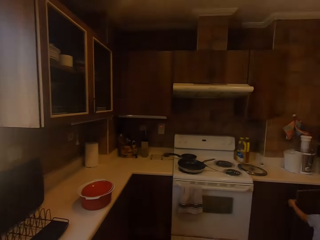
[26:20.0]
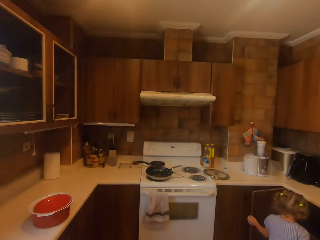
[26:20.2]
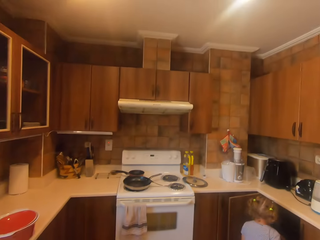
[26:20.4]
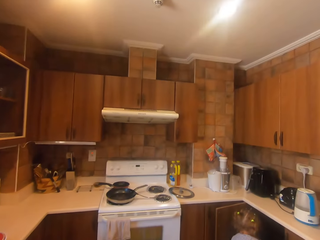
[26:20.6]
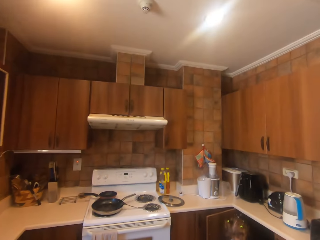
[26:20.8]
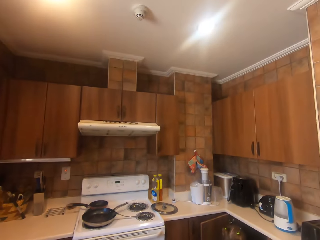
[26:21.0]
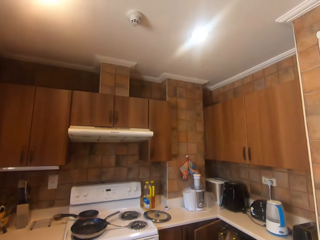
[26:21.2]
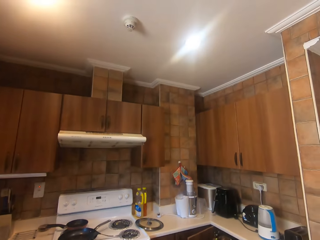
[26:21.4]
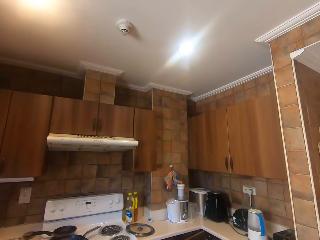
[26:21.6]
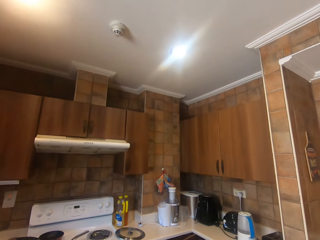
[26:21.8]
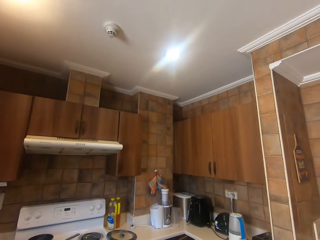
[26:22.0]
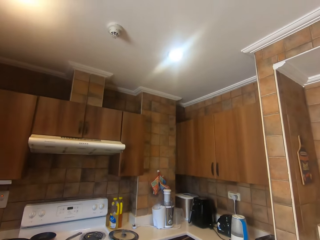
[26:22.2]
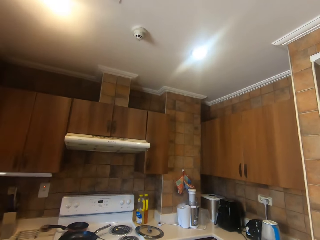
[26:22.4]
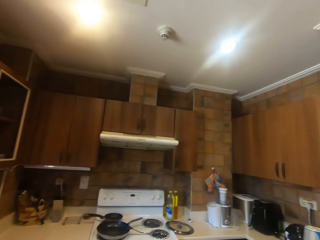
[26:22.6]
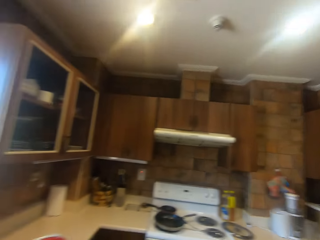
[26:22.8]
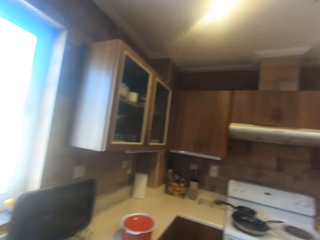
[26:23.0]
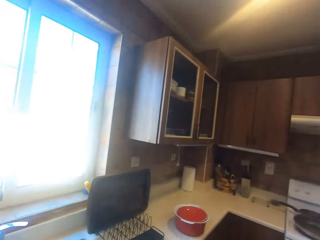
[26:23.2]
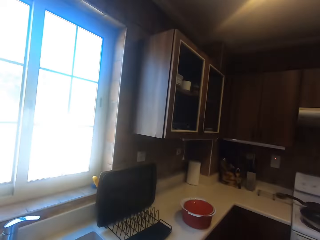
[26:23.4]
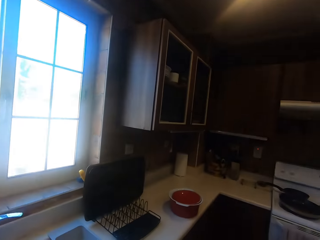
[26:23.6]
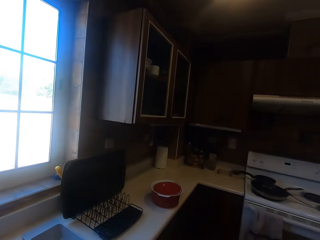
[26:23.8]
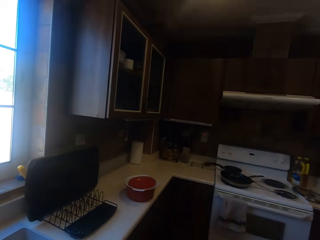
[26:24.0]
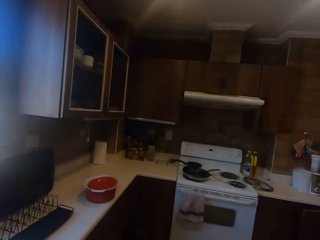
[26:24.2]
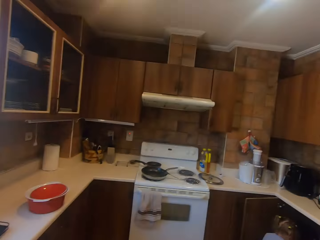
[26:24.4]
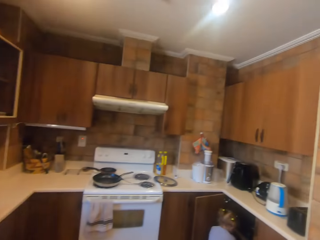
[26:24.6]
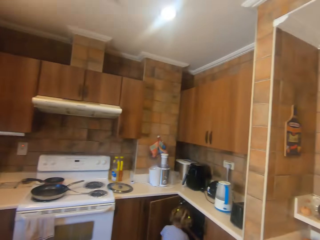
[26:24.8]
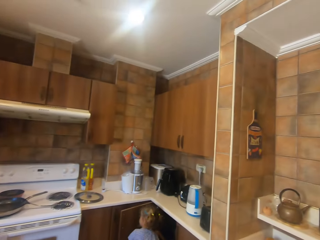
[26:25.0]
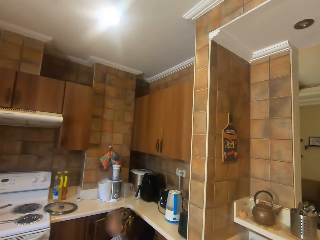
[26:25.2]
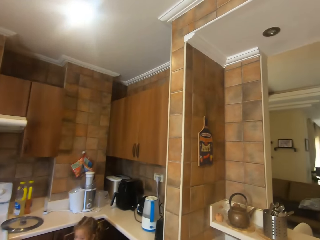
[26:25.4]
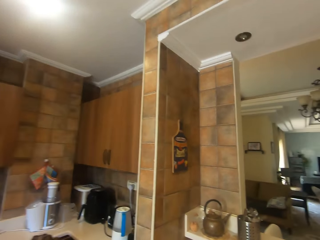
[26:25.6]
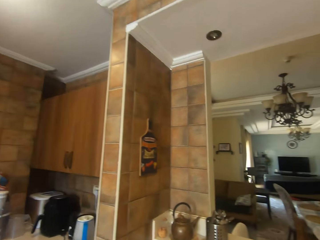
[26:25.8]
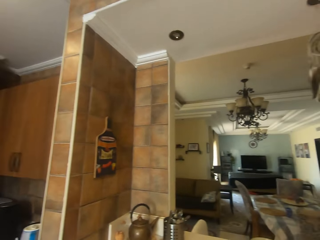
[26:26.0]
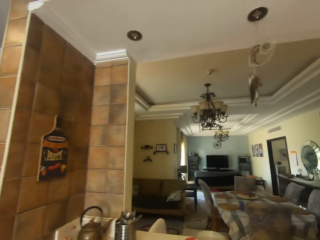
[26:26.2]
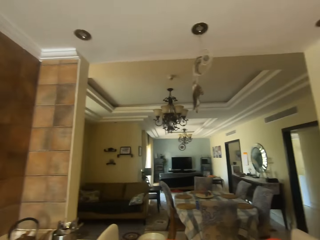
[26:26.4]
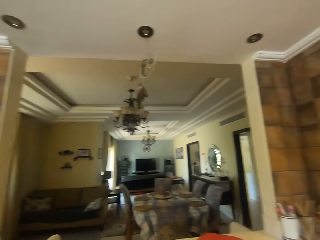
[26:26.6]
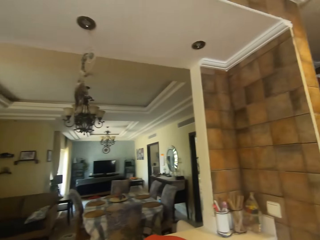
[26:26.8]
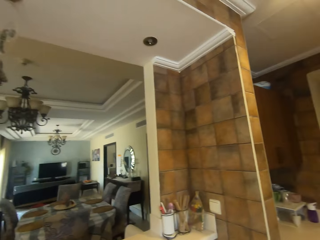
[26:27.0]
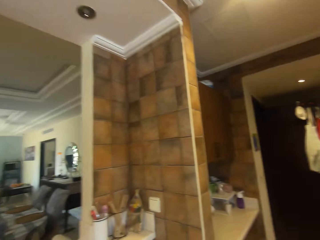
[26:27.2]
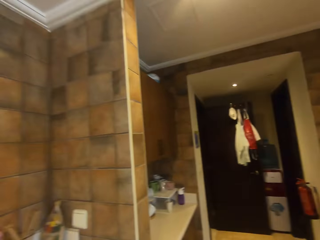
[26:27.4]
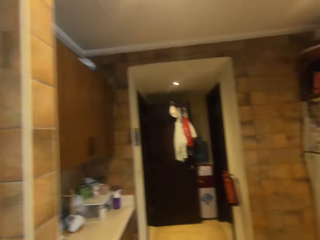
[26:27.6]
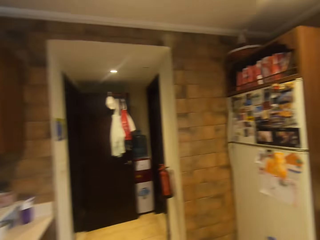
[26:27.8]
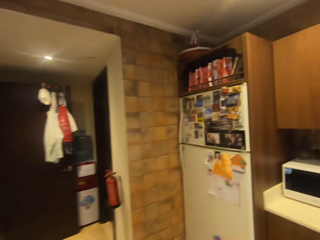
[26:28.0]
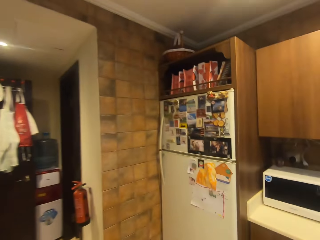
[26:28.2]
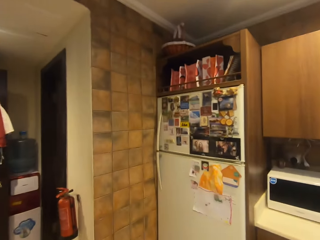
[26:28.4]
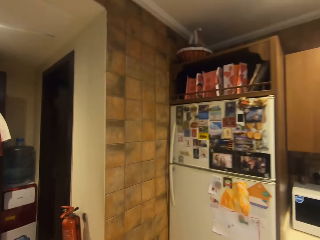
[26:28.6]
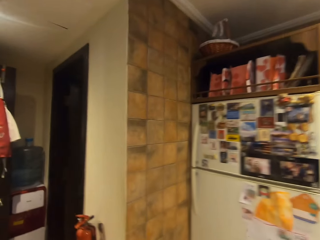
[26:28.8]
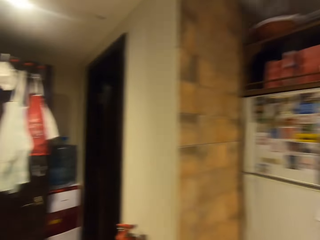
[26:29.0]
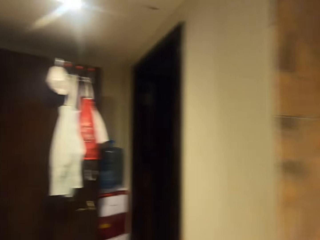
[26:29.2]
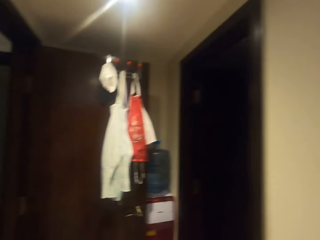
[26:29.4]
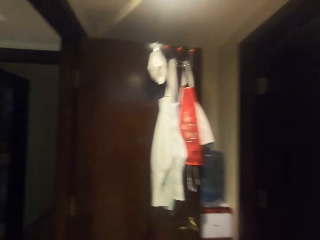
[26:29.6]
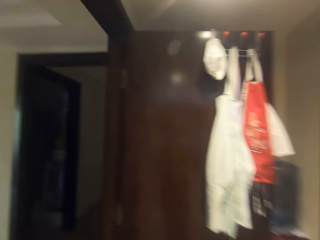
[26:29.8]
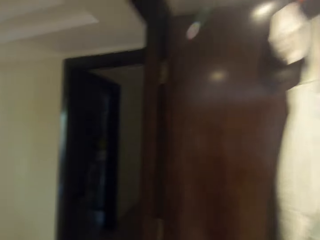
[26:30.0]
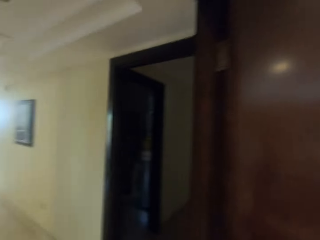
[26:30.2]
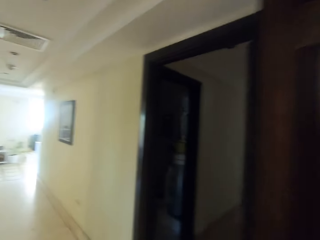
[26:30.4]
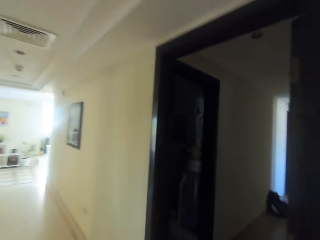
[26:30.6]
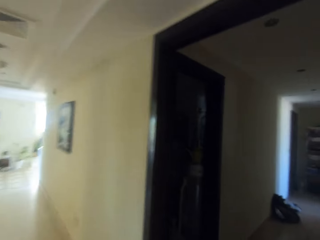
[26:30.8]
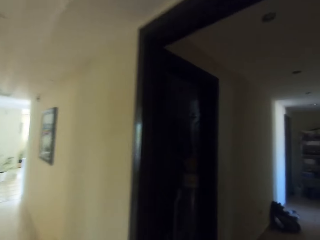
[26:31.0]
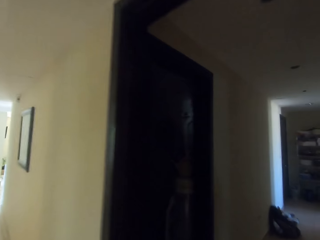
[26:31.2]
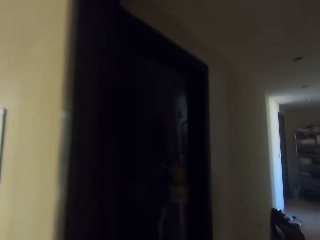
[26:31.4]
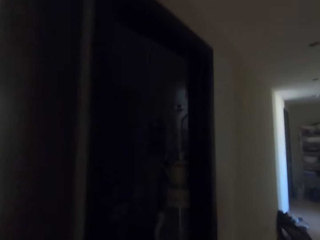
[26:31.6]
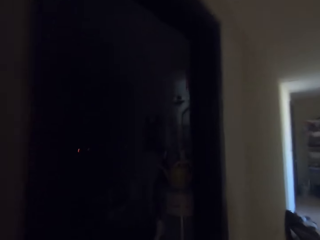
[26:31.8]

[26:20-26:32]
The camera wearer turns around. They converse with a man. The man arranges utensils inside the cabinet. A girl holds something in the cabinet. The camera wearer looks around the kitchen and converses with the man. The girl turns around. The camera wearer walks around. They converse with the man again and exit the kitchen.

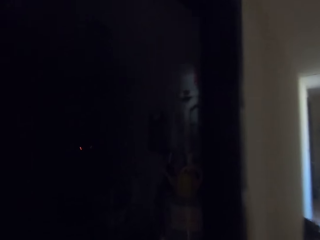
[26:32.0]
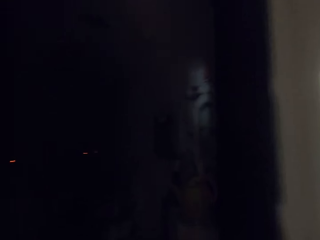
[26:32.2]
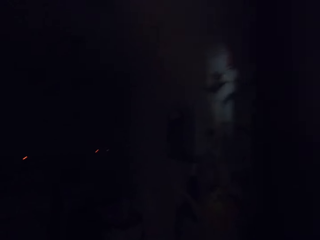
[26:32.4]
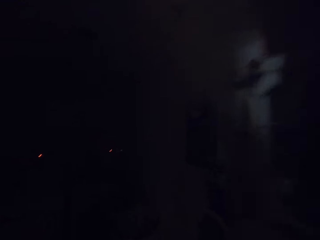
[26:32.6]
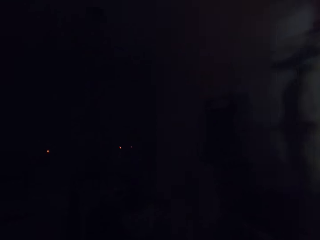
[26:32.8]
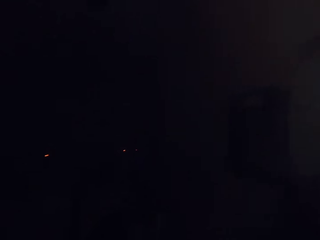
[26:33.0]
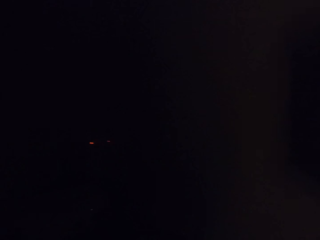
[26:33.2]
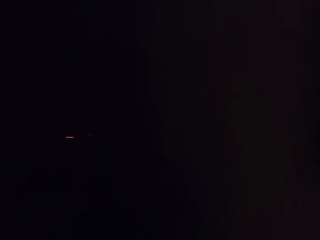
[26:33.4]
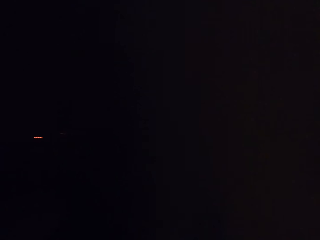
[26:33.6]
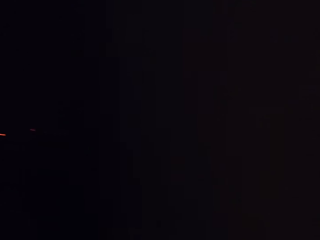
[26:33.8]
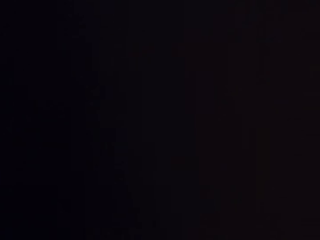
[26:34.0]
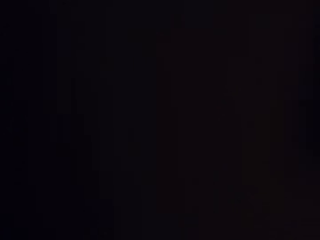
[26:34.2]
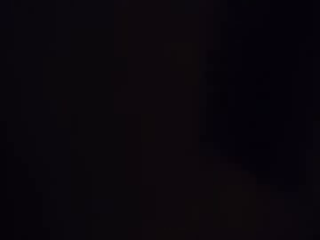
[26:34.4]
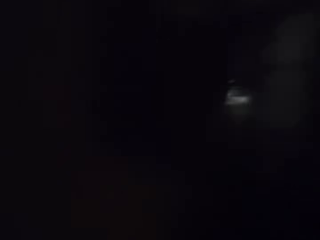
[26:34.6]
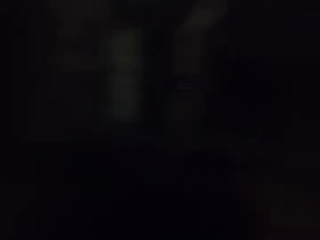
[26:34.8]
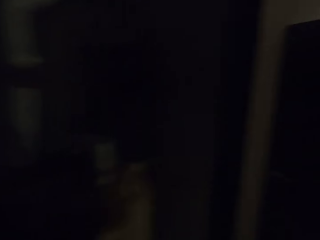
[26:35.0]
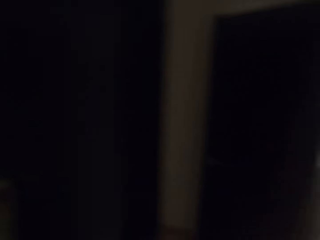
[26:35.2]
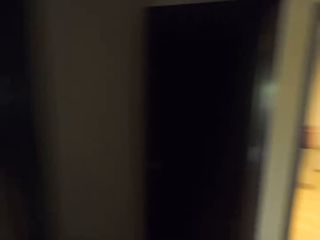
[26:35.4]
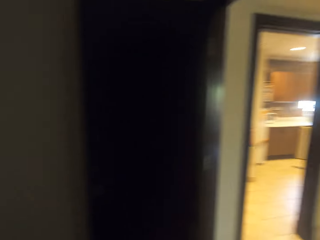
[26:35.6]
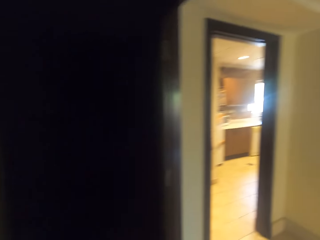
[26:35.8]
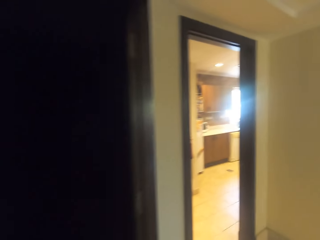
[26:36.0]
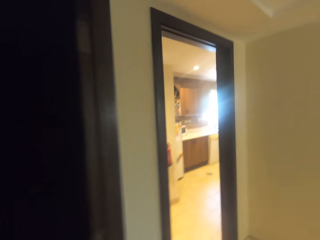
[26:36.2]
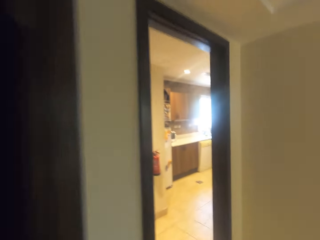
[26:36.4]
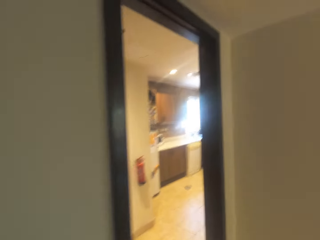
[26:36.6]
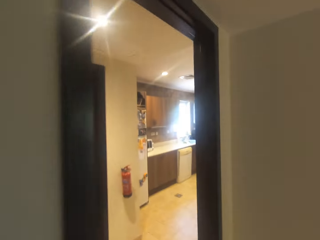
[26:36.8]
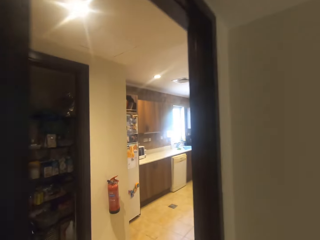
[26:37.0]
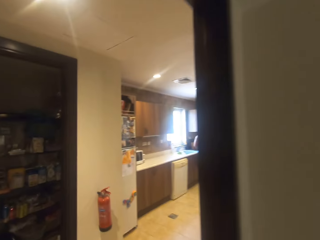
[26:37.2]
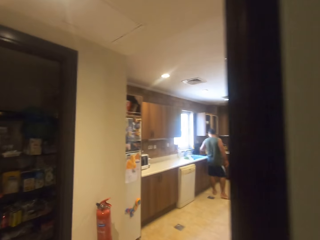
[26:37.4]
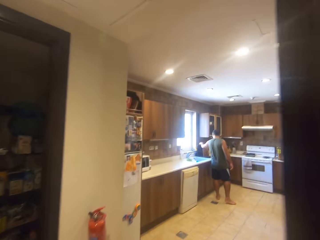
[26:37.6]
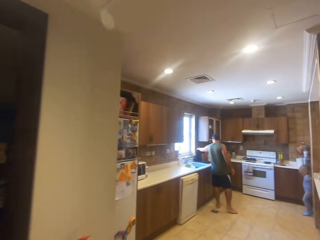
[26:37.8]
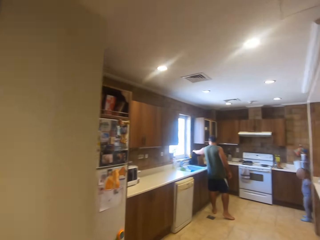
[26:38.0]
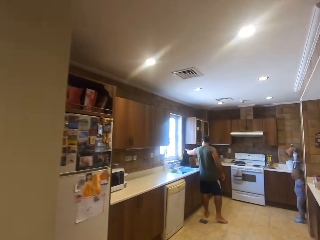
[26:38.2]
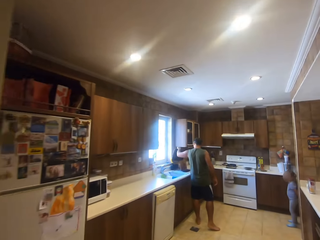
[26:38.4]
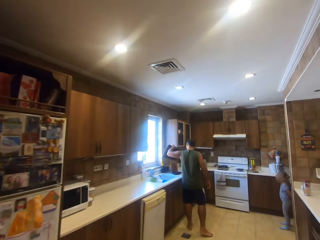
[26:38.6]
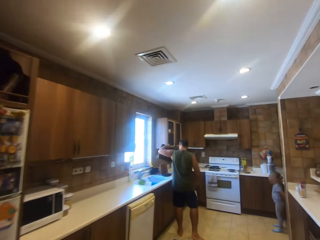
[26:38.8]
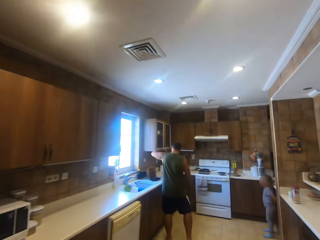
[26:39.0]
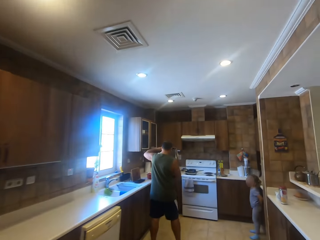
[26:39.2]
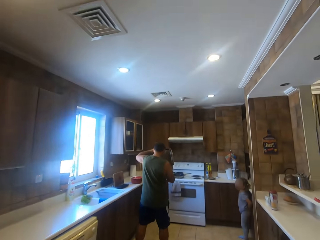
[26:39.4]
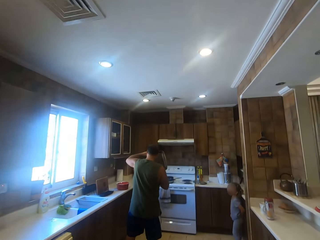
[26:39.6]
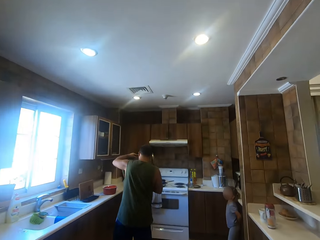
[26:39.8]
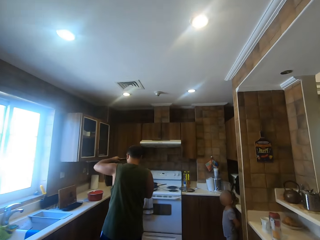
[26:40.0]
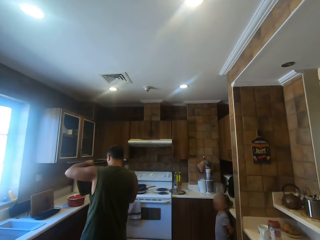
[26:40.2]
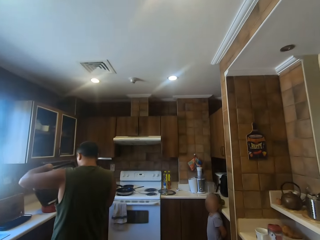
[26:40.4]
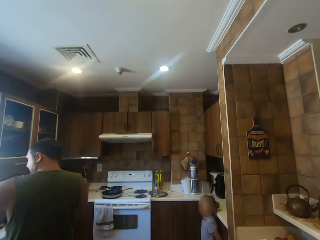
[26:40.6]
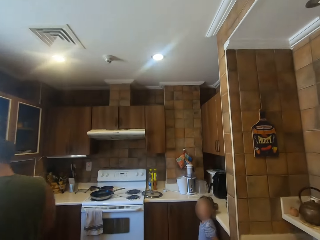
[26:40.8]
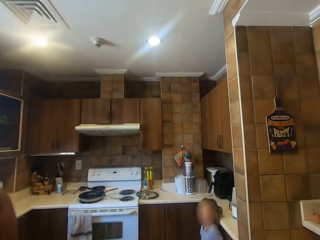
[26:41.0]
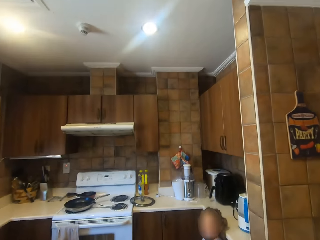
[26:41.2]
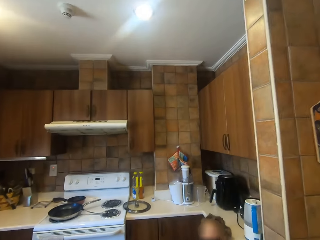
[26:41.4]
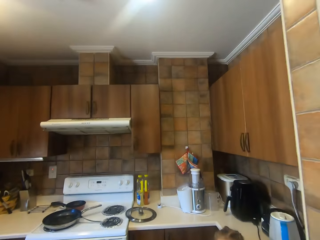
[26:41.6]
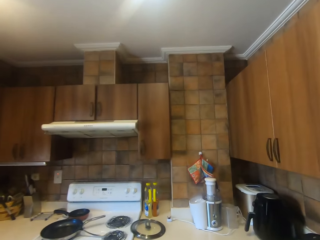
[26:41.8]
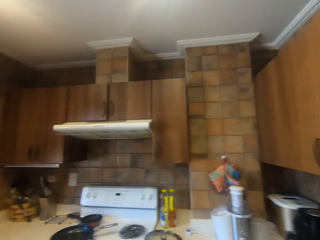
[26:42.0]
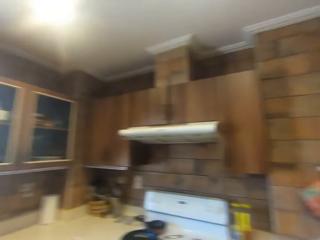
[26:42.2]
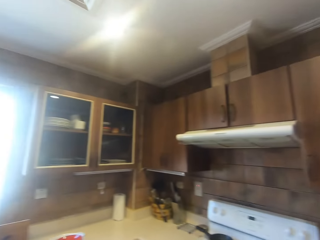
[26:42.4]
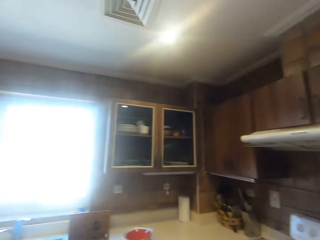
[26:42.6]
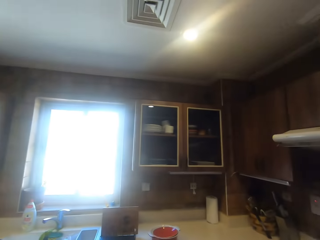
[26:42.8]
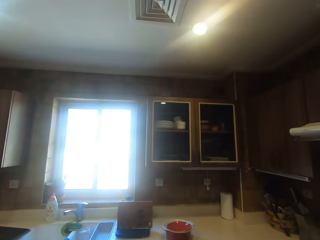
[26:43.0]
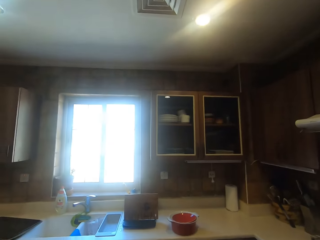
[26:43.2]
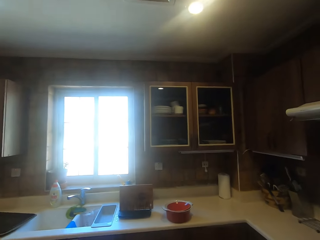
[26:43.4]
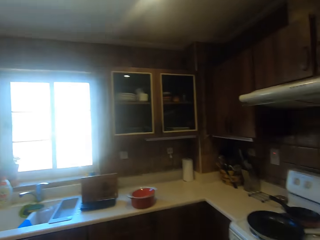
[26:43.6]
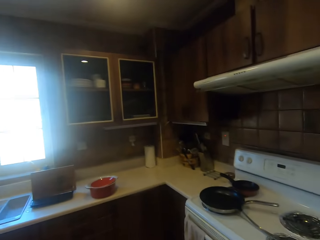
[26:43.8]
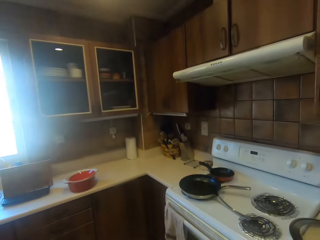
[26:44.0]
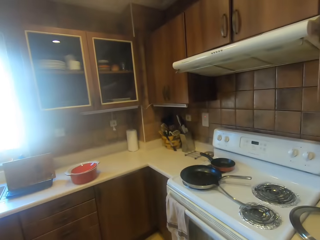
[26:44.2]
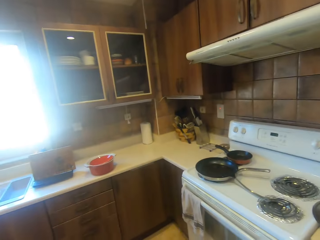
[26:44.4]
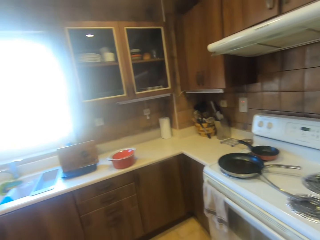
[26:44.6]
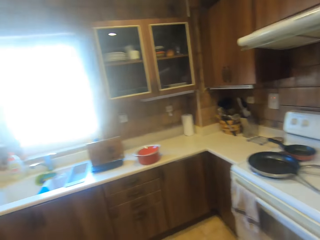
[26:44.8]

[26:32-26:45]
The camera wearer enters another room. They put something inside the room, exit the room and enter the kitchen. A man picks up a tray on the countertop. A girl stands close to the cabinet. The man moves around. The camera wearer looks around the kitchen. They turn around.
